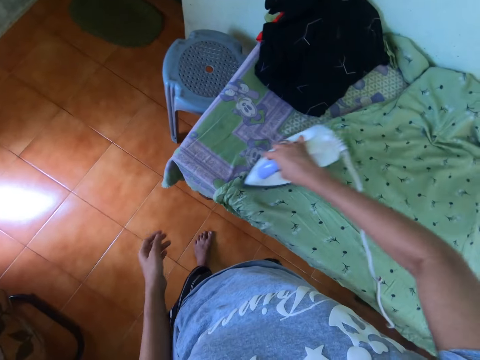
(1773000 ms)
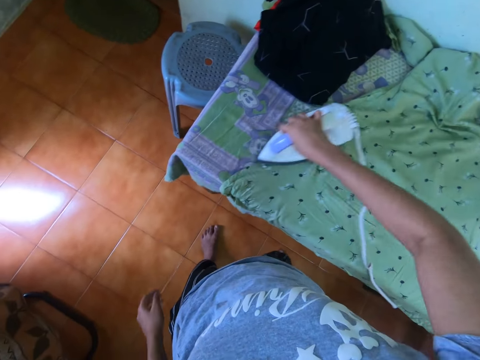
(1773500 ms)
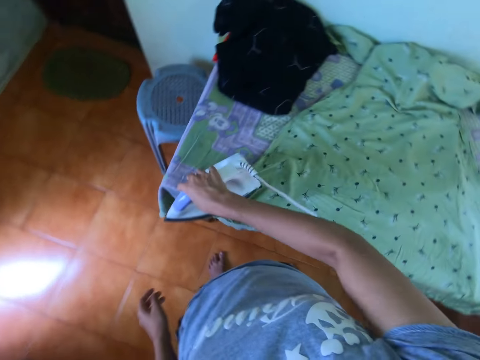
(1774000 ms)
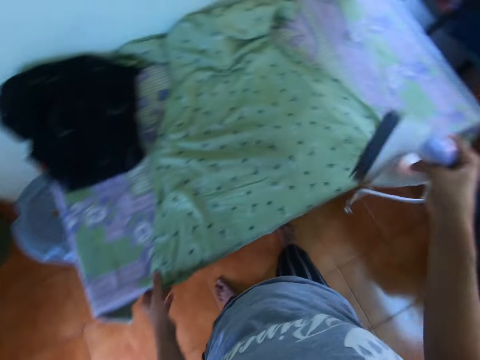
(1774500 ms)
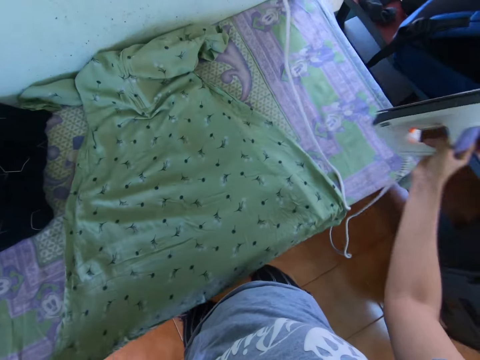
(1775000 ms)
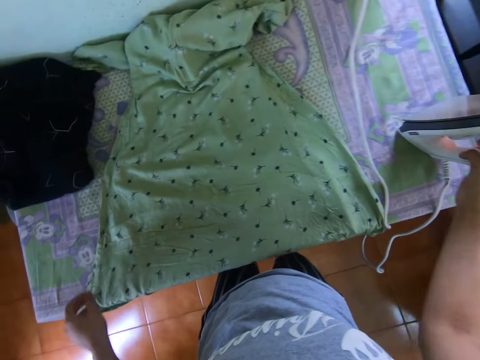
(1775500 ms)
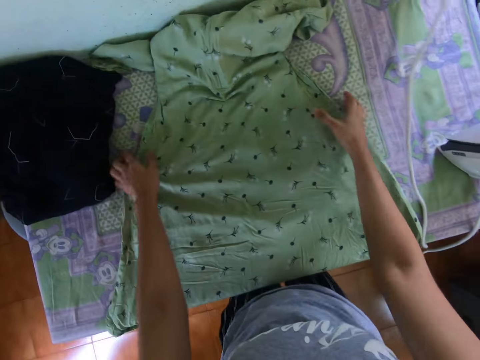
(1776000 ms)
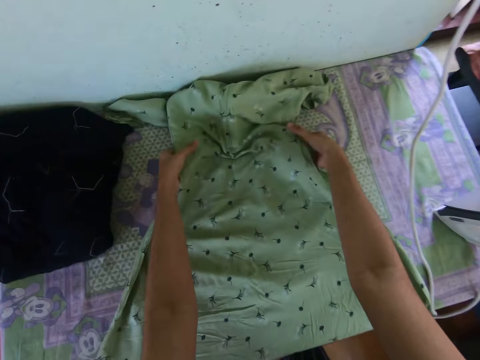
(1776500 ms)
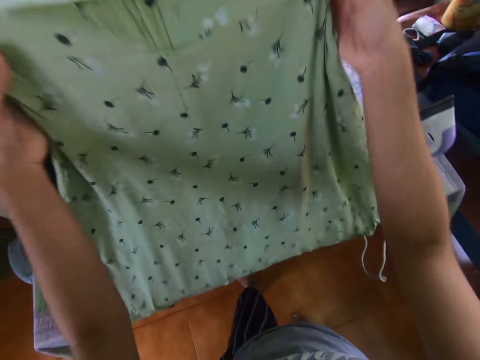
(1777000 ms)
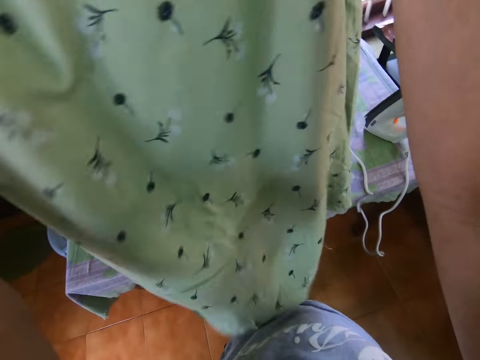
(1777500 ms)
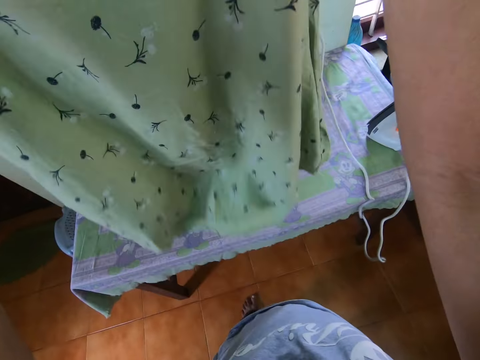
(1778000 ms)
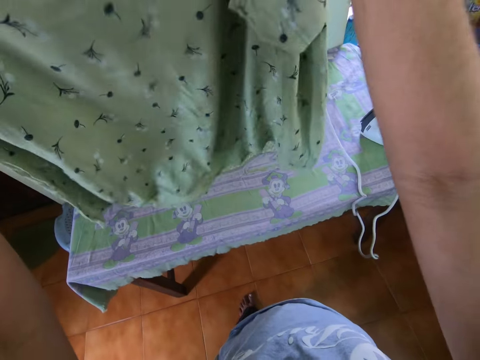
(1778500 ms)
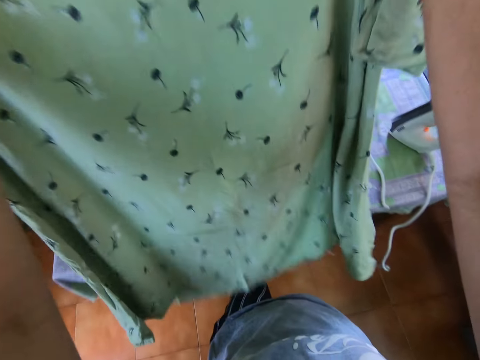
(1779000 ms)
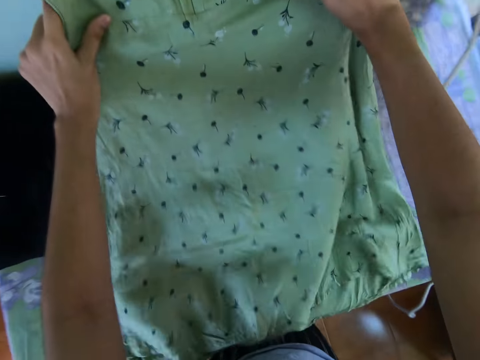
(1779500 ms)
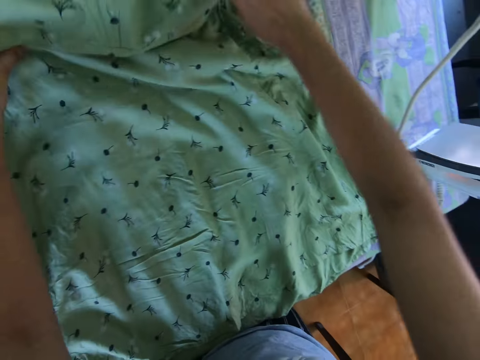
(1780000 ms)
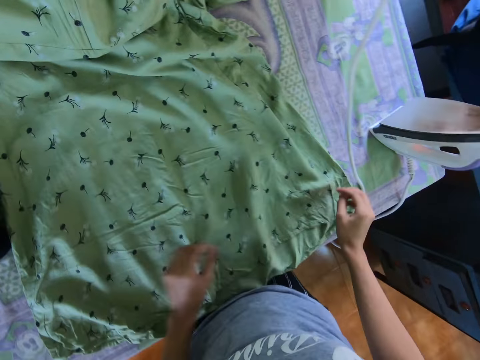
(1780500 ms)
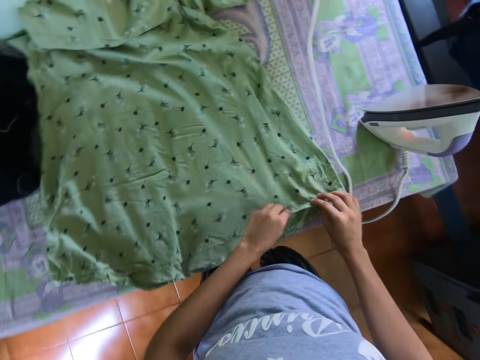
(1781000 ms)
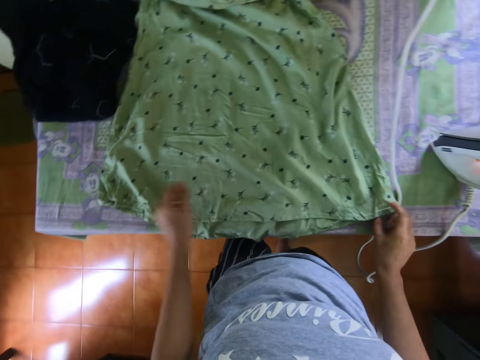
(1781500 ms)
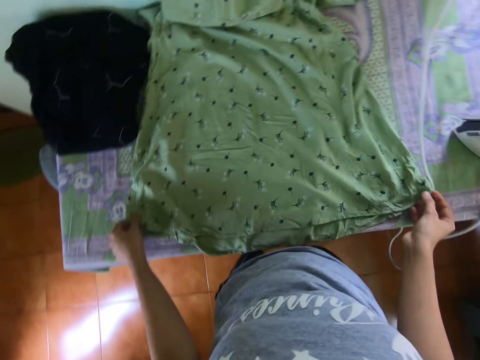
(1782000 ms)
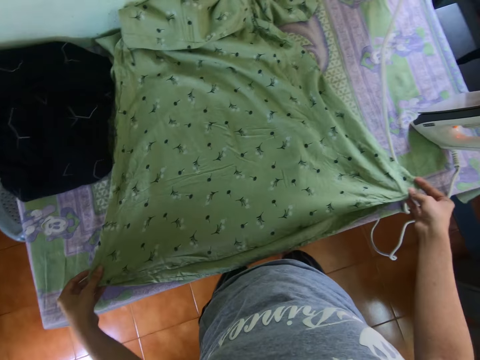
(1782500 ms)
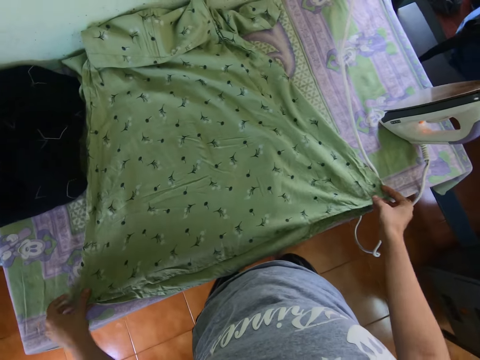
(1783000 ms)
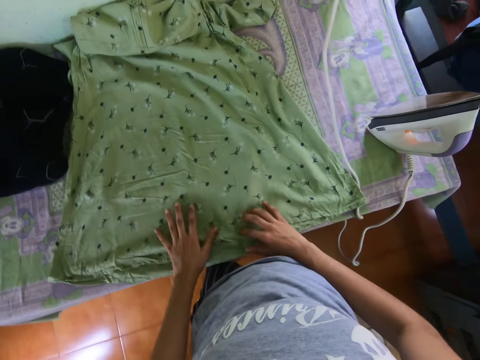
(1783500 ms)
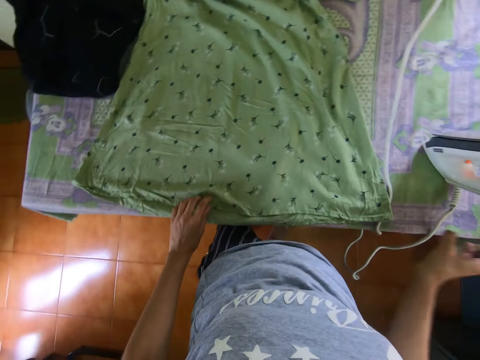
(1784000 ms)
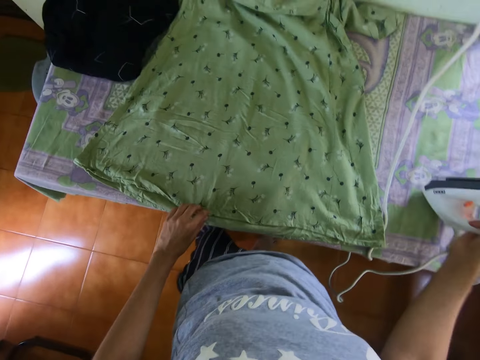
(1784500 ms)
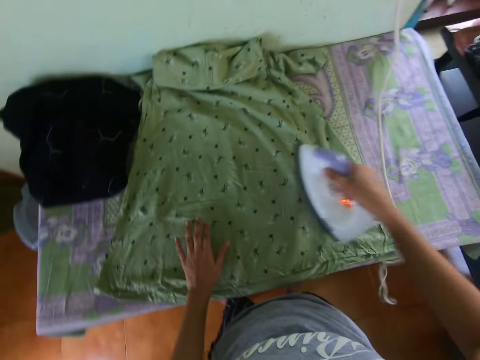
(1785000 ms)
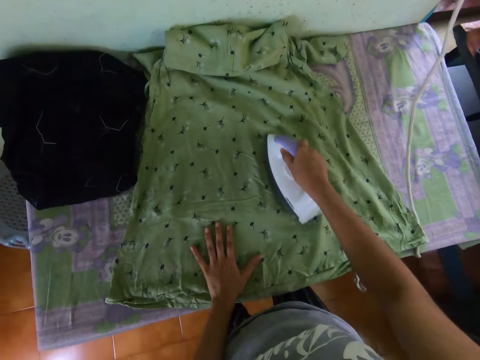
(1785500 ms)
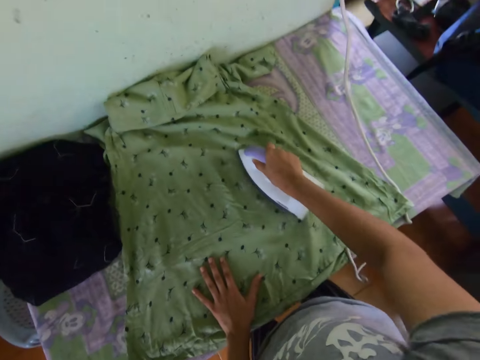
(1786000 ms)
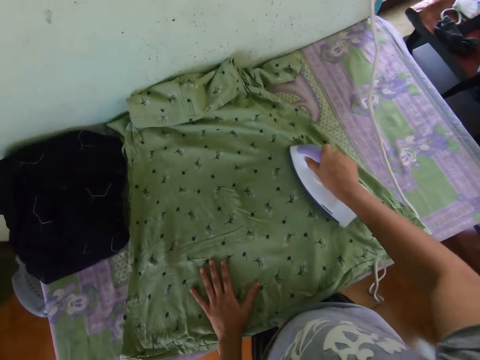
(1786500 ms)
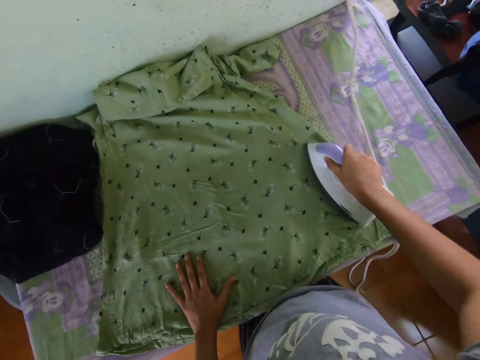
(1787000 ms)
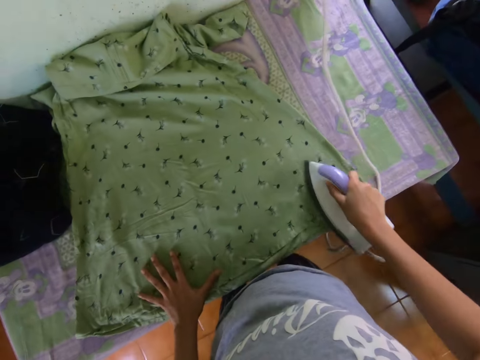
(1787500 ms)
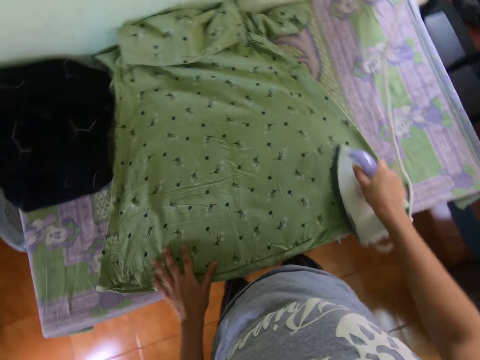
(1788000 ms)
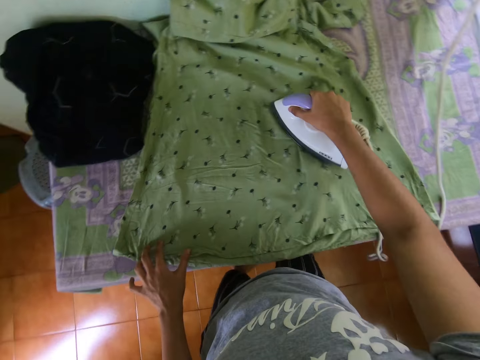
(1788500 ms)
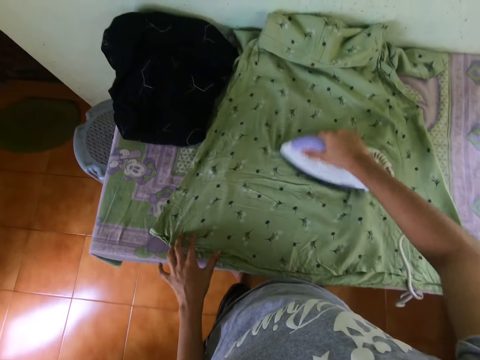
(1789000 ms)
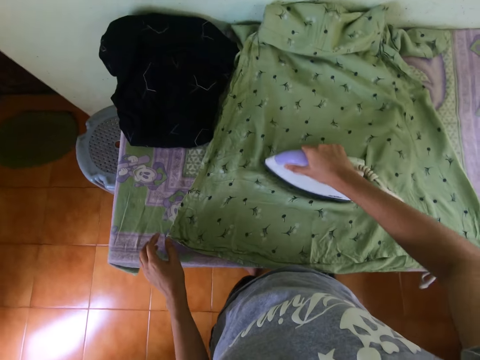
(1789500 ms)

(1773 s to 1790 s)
The camera wearer places the iron box on the table. They lift the dress and look at the dress. They place the dress on the table. They straighten the dress. They pick up the iron box. They iron the dress.

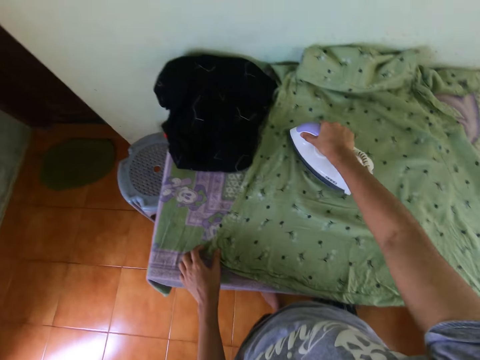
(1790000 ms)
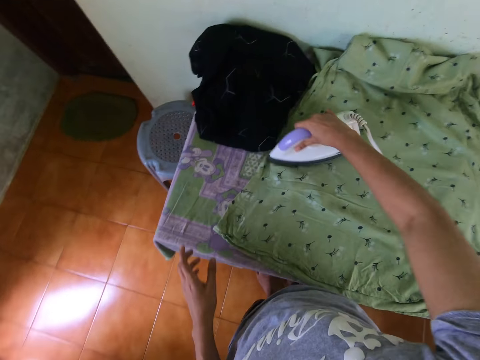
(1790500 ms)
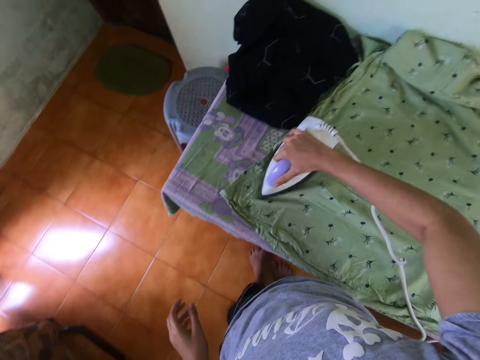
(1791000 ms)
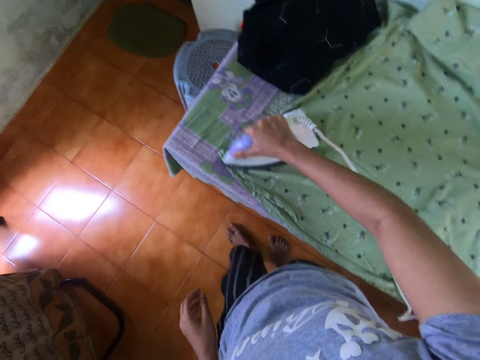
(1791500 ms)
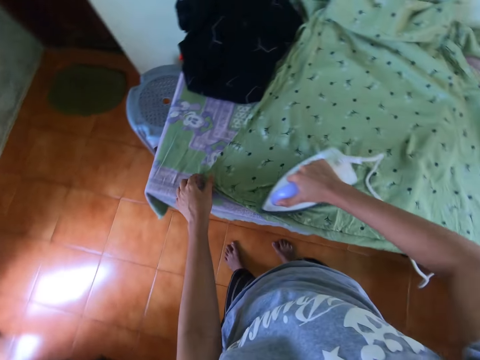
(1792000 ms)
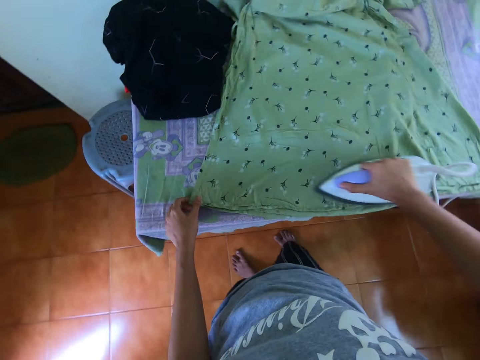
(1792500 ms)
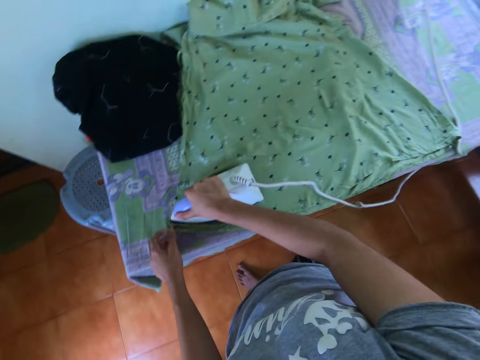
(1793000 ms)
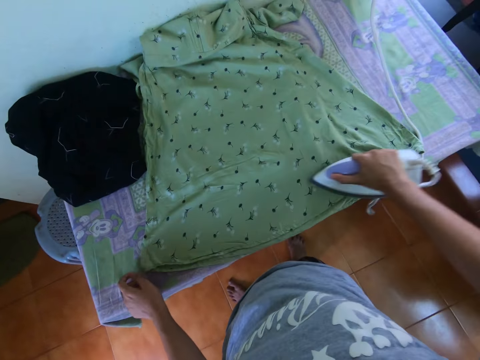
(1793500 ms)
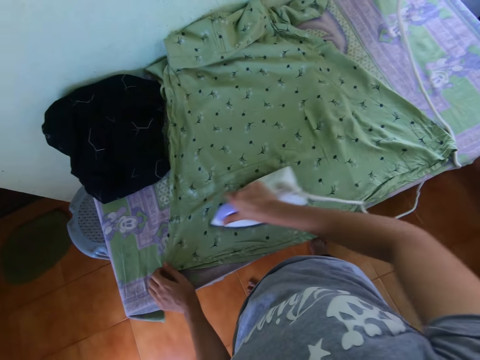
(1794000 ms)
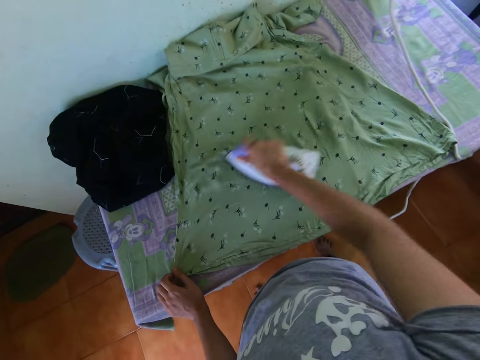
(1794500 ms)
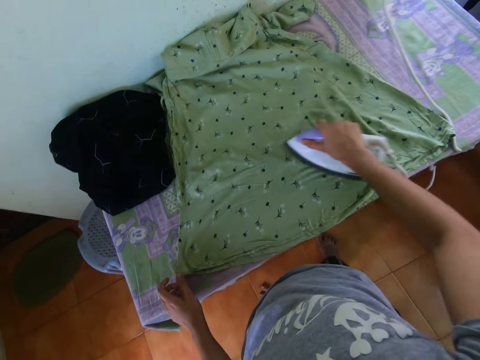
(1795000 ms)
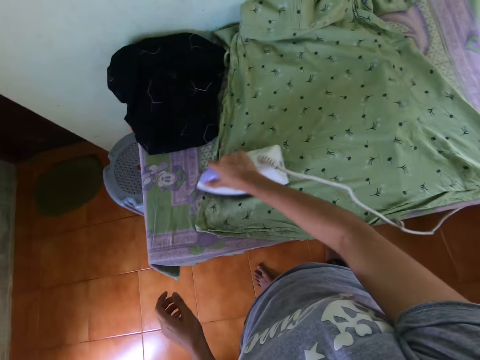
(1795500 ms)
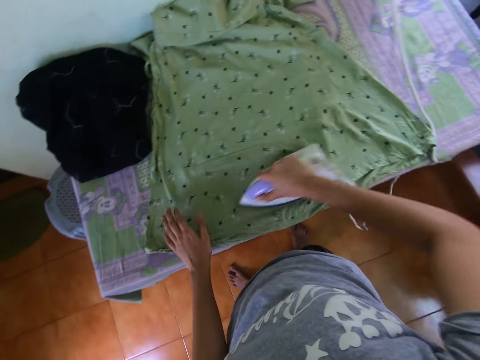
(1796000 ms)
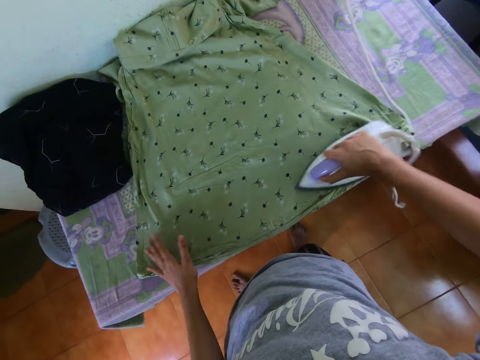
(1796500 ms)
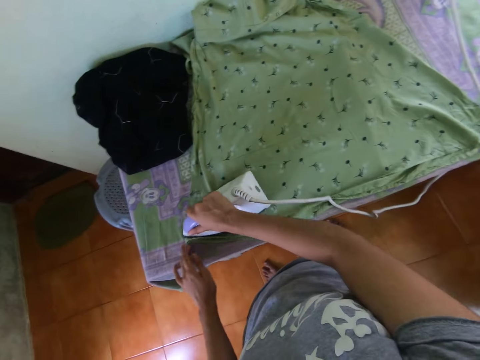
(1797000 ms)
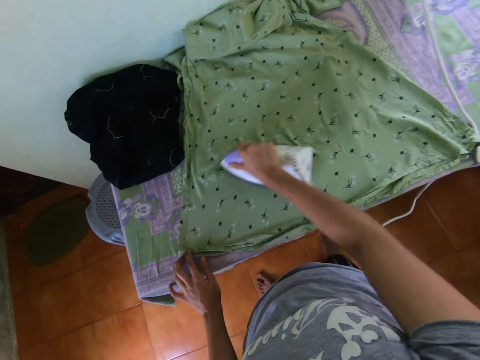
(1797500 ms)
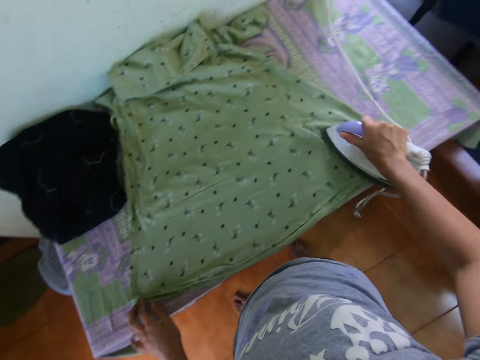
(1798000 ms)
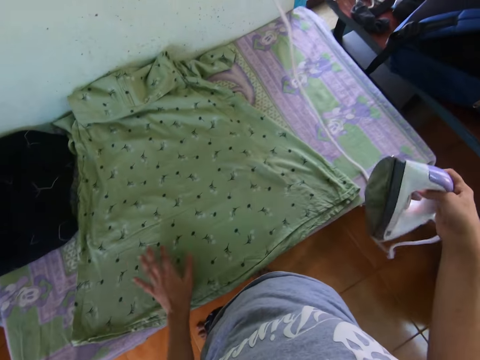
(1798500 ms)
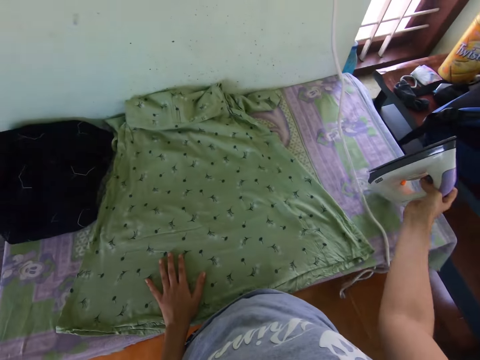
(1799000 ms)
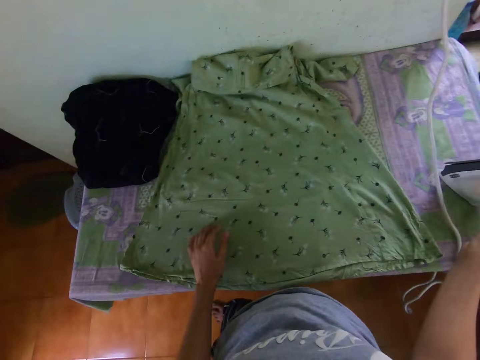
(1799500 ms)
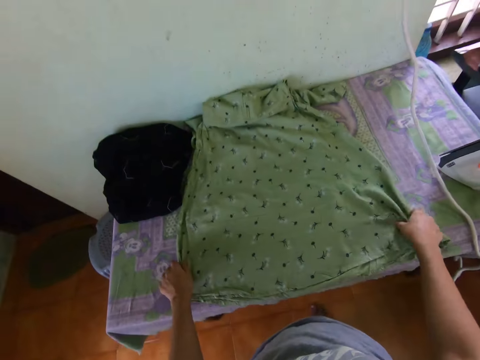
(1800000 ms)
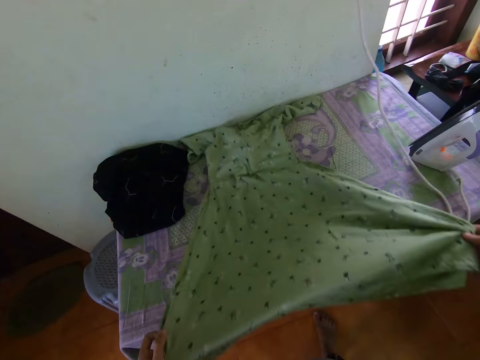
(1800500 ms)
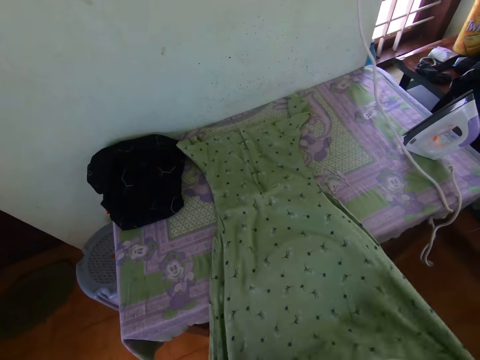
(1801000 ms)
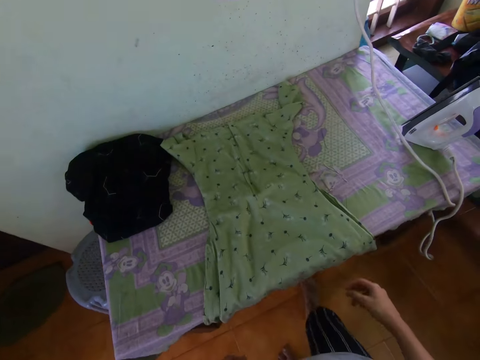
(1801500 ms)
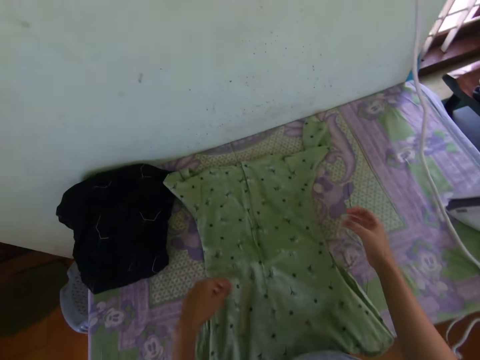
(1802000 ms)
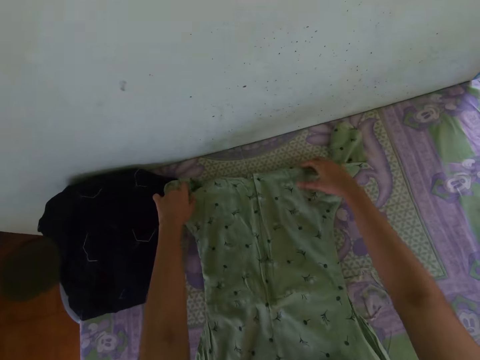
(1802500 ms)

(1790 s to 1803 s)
The camera wearer places the iron box on the table. They pull the dress on the table. They adjust the dress on the table.
